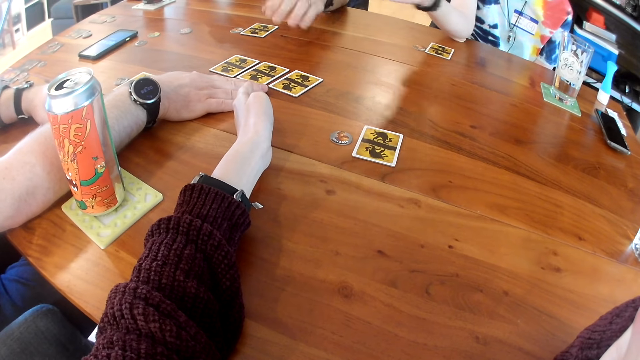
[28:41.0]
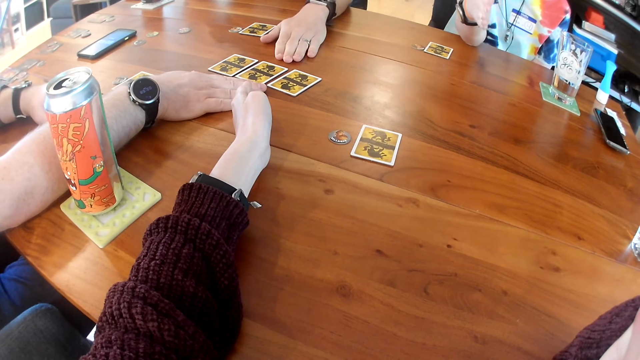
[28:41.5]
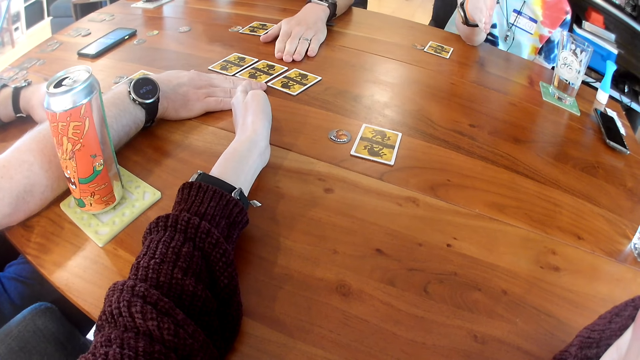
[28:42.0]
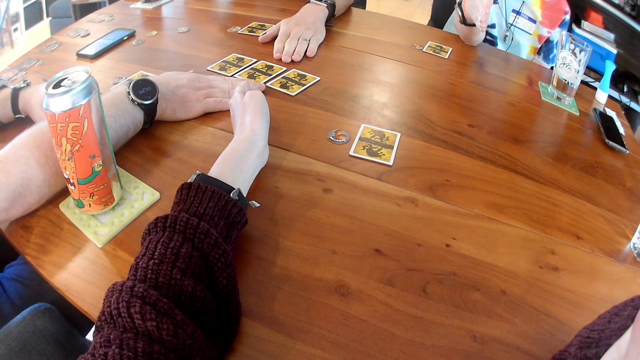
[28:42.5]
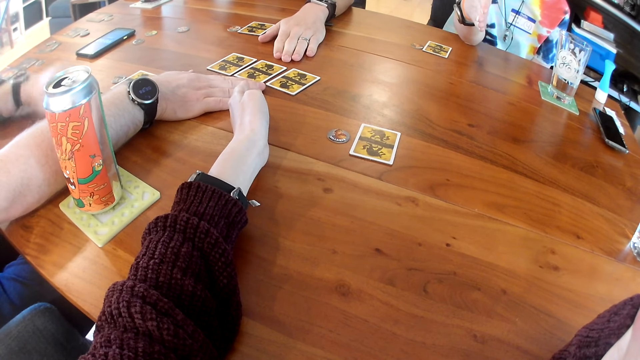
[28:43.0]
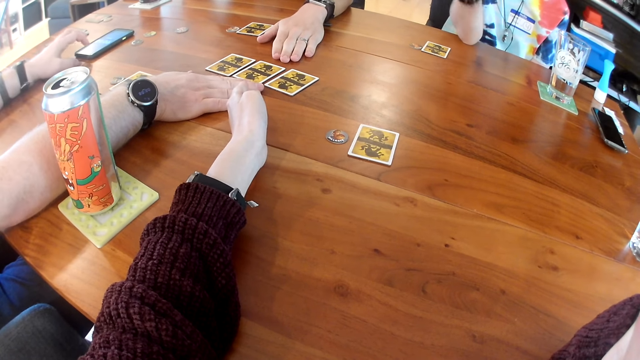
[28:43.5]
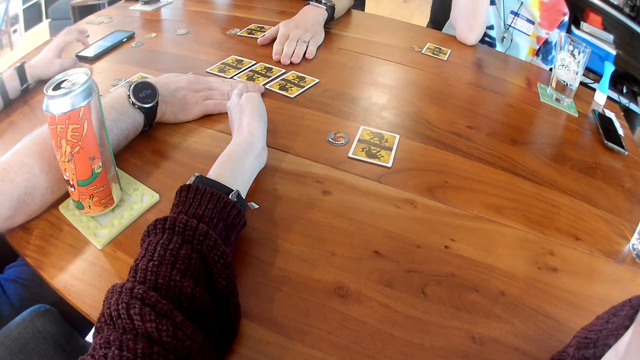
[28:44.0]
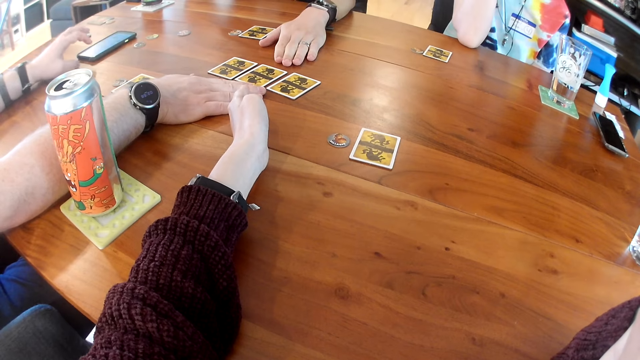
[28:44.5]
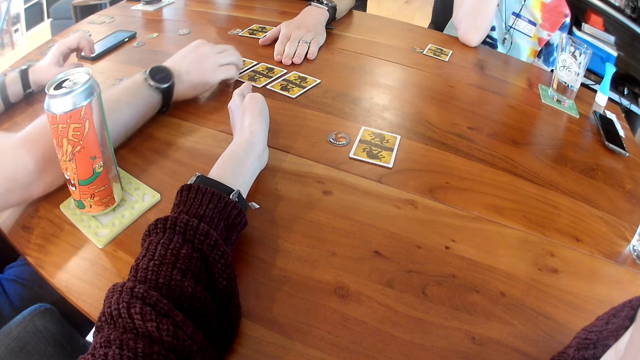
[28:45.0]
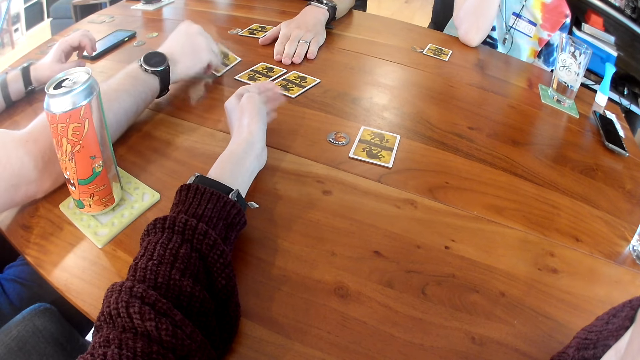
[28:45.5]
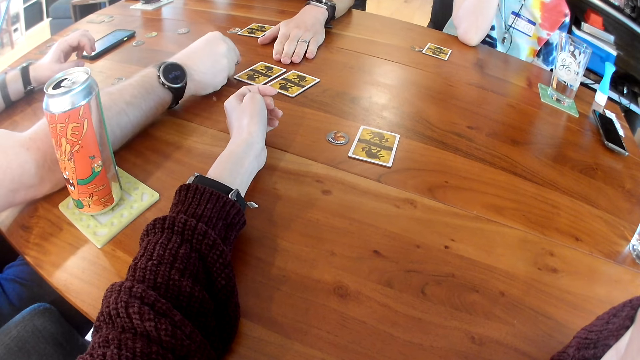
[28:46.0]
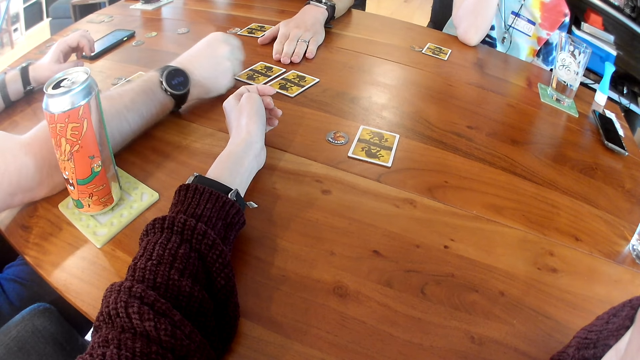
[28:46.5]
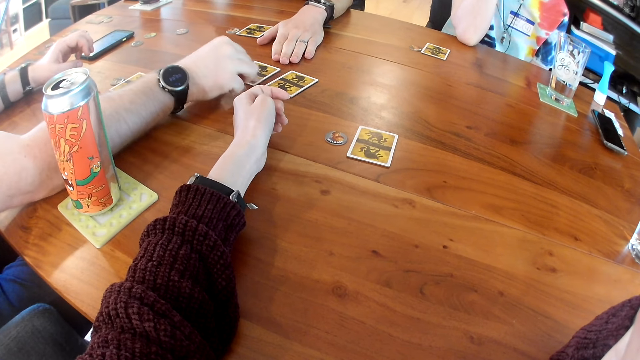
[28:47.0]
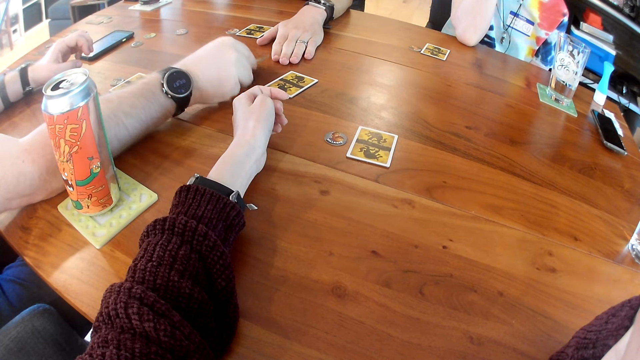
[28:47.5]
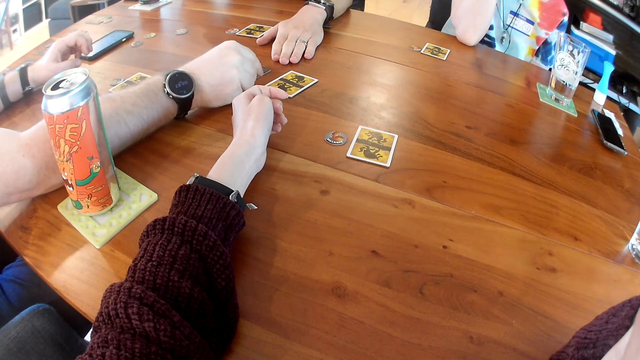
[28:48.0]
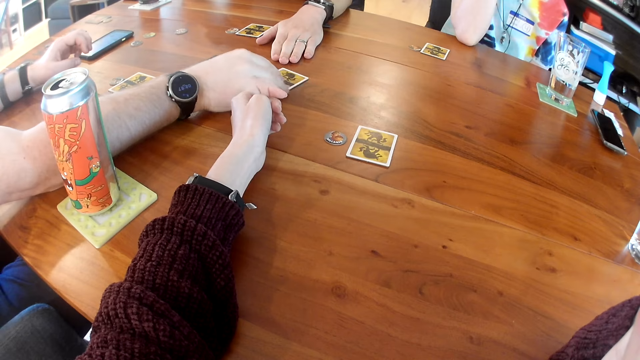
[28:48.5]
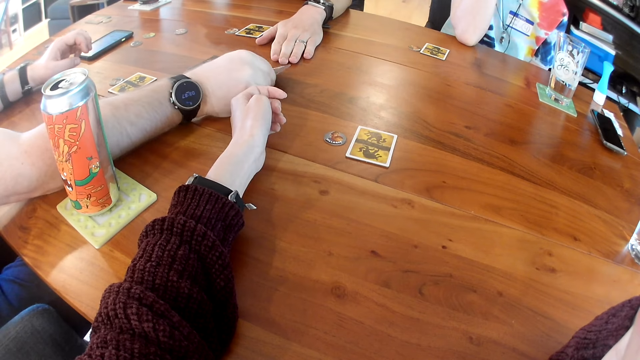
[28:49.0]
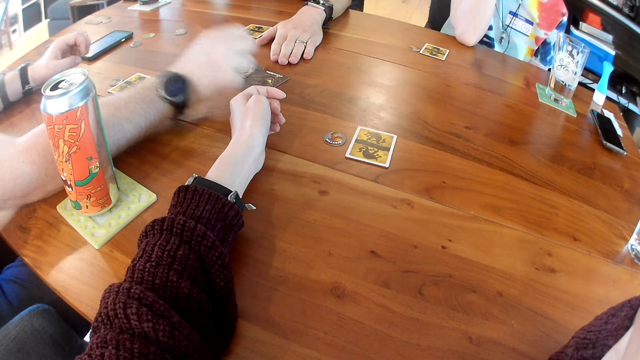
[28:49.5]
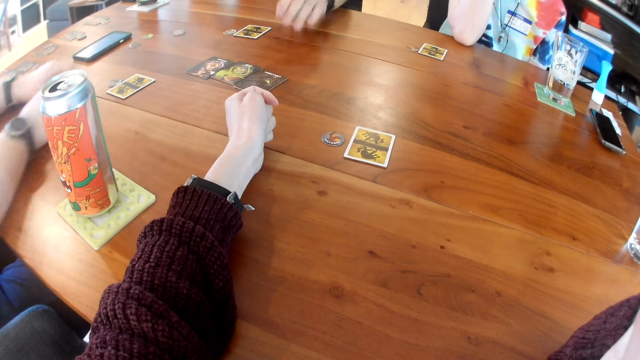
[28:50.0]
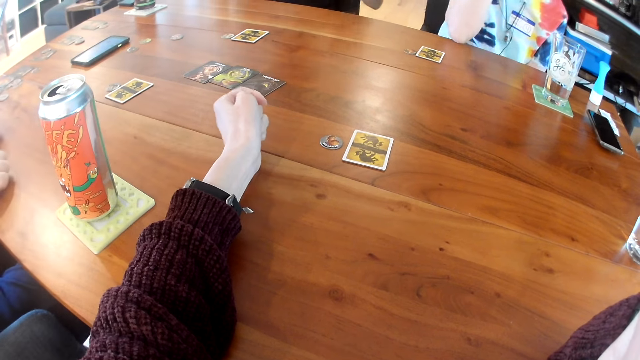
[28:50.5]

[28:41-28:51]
A man hits his left hand on the table. Another man operates the phone on the table with his left hand. The other man flips a card on the table with his right hand. A person moves cards. The other man flips a card on the table with his right hand repeatedly.

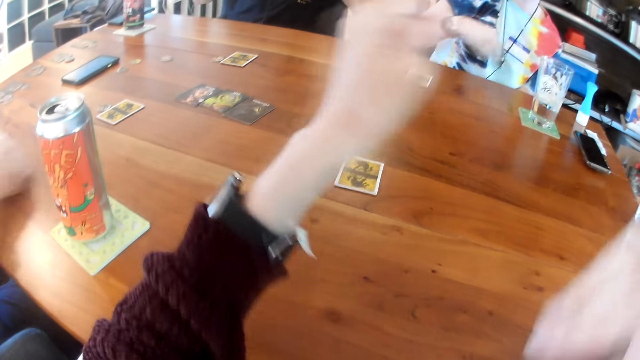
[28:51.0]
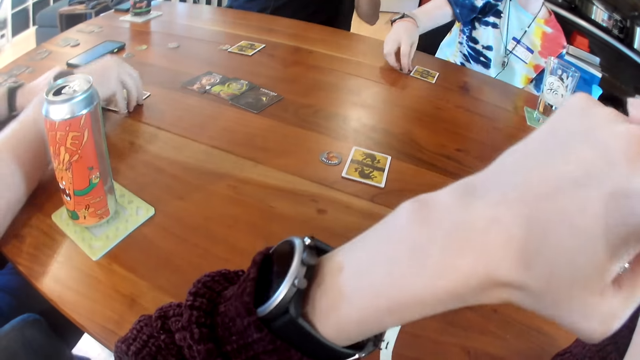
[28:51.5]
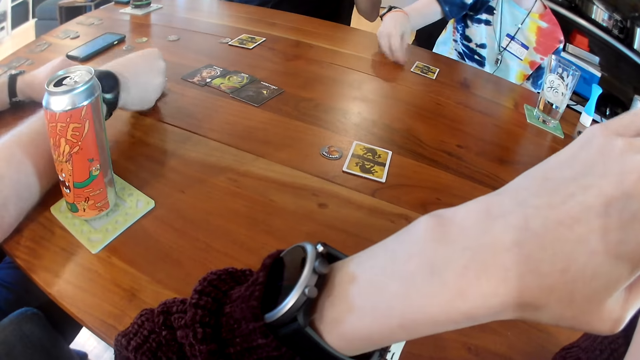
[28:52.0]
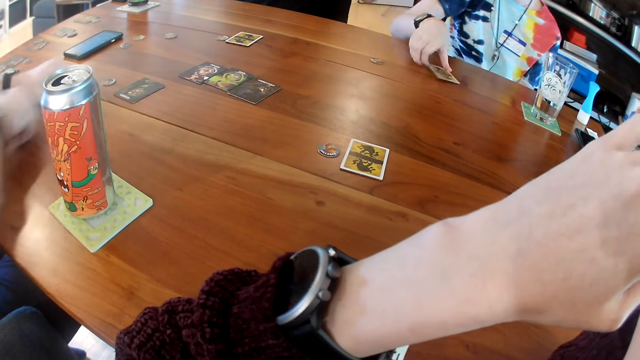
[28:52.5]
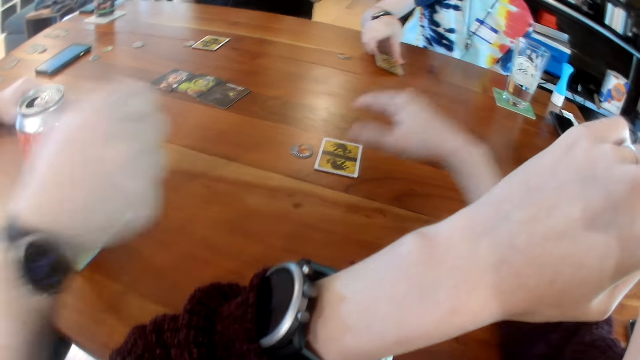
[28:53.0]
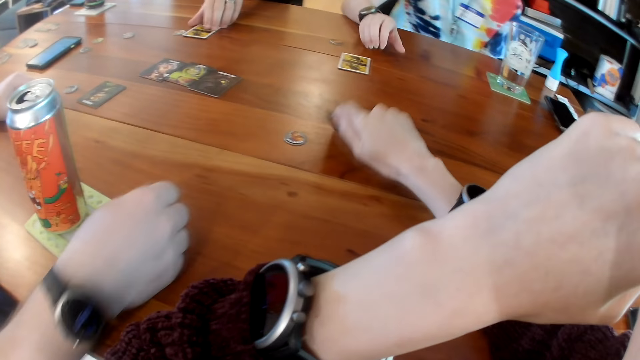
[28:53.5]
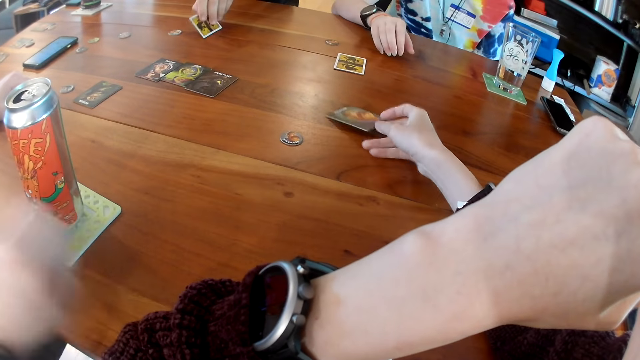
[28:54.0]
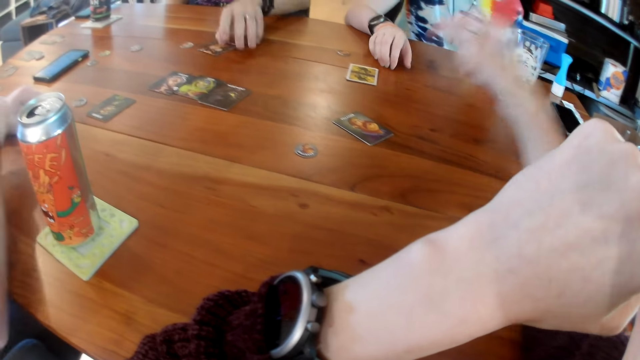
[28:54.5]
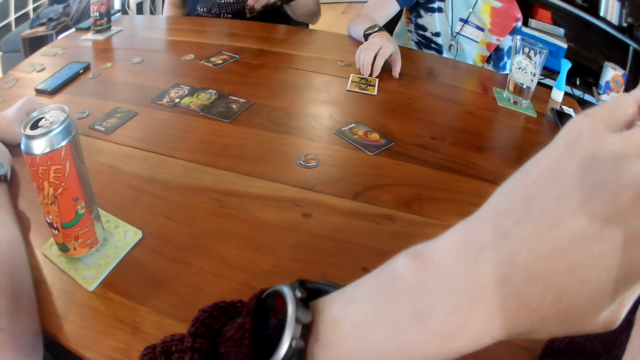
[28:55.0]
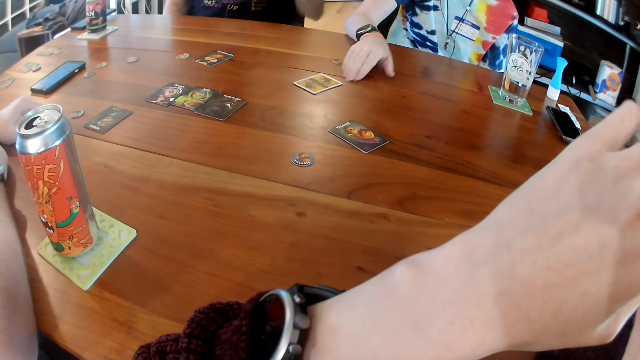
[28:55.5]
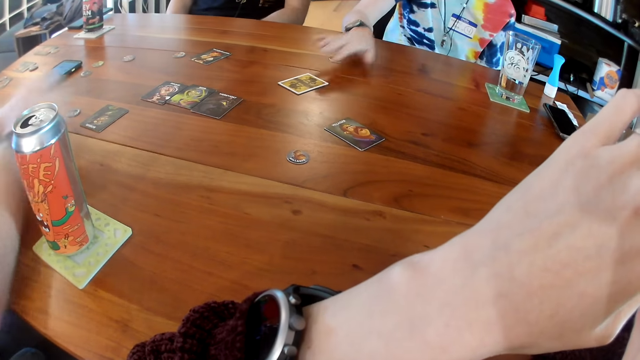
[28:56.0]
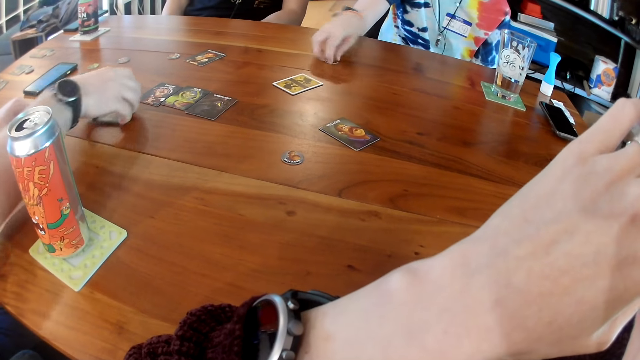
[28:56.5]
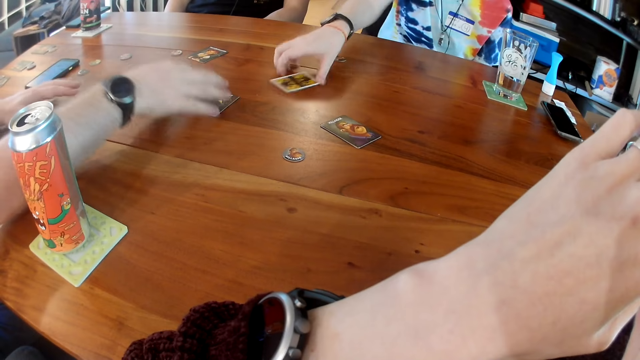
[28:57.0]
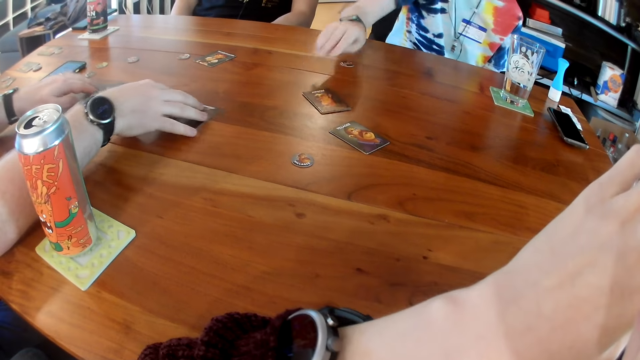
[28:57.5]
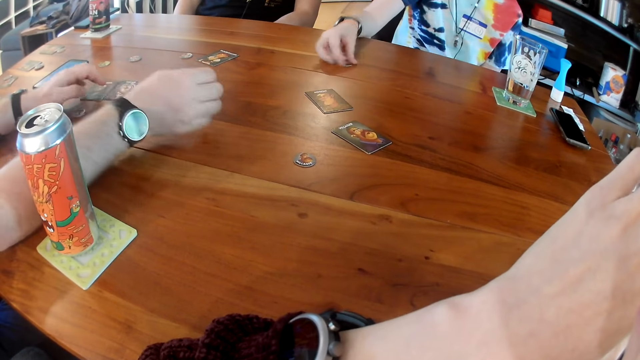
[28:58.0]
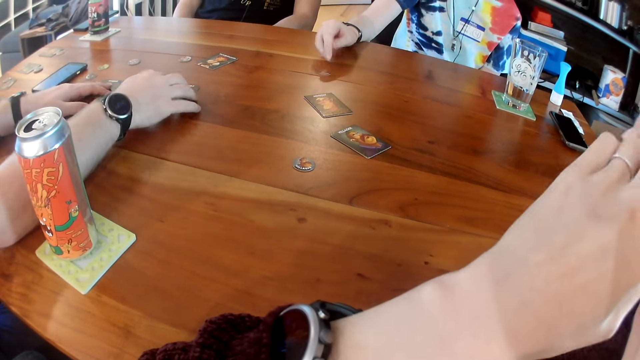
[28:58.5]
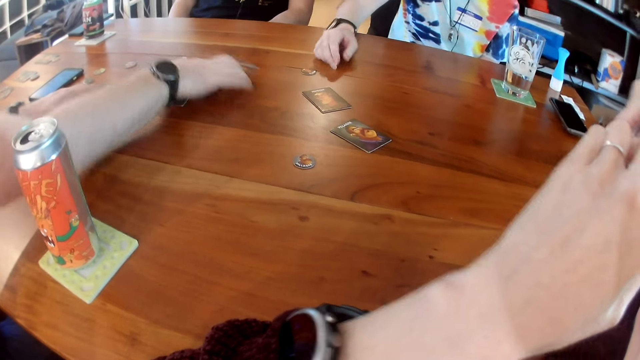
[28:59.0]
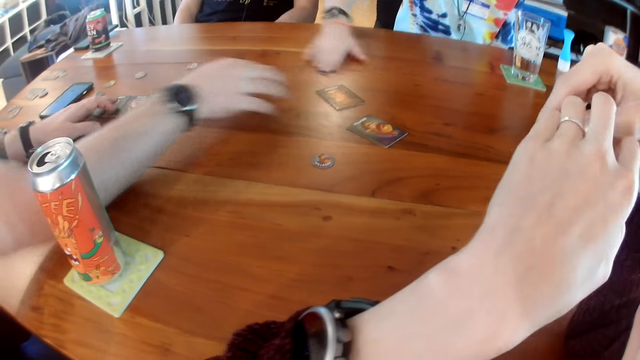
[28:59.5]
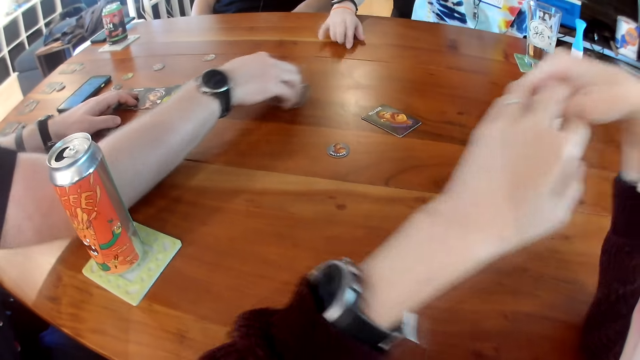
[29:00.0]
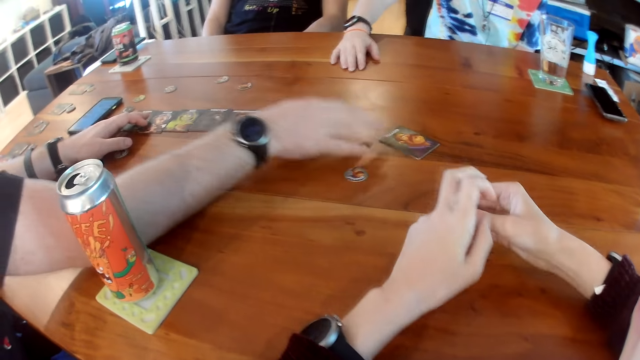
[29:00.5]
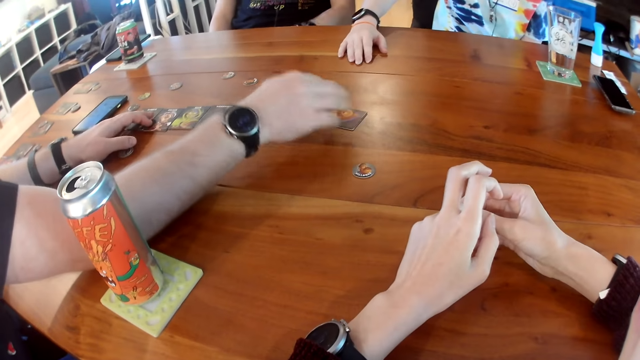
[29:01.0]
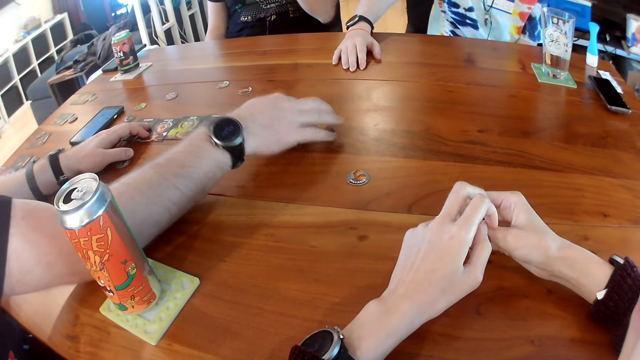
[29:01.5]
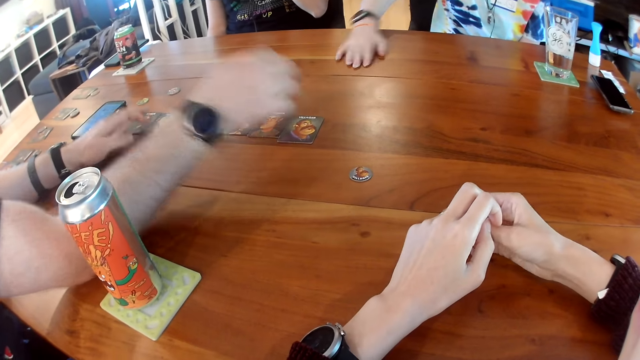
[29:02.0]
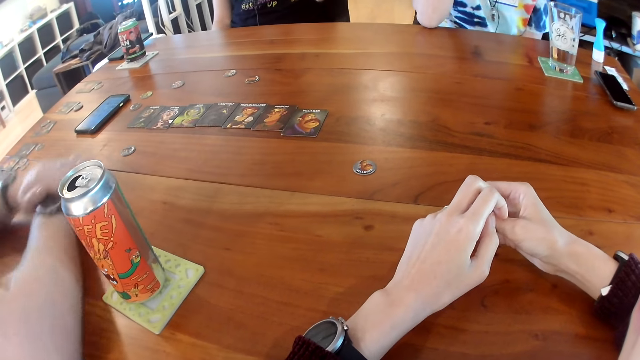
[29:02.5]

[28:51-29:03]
A man flips a card on the table with his right hand. A woman picks a token from the table with her right hand. The woman drops the card on the table with her right hand and adjusts a card on the table with her right hand. The camera wearer flips a card on the table with her right hand. Another man flips a card on the table with his right hand. The woman adjusts the card on the table with her right hand. A person moves the card on the table. The woman touches the token on the table with her right hand. The first man adjusts the card on the table with his right hand. The first man interacts with the people on the table. The first man adjusts the cards on the table with his right hand. The woman flips the card on the table with her right hand. A person collects the cards. The woman adjusts the token on the table with her right hand.
